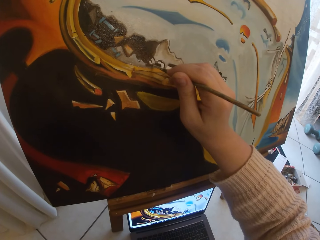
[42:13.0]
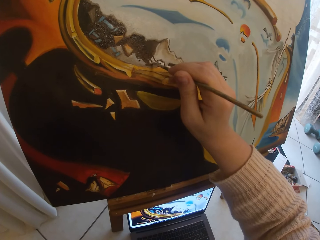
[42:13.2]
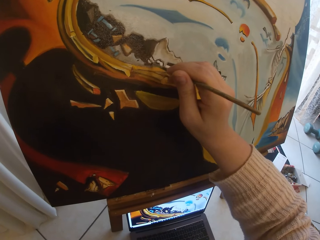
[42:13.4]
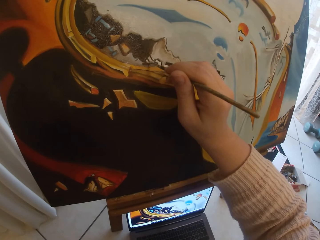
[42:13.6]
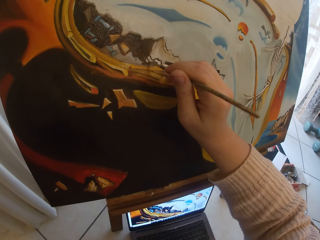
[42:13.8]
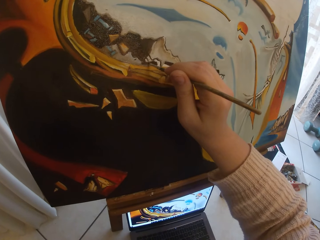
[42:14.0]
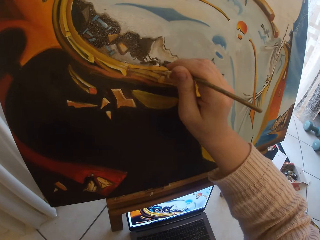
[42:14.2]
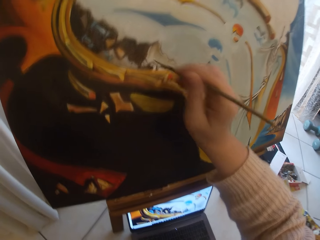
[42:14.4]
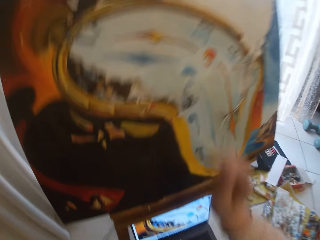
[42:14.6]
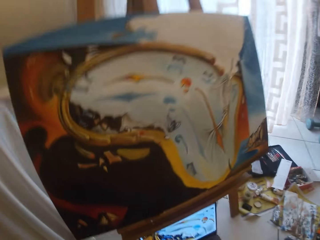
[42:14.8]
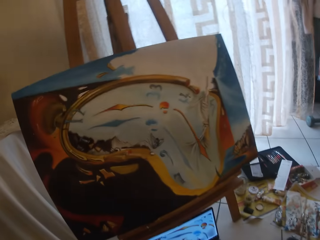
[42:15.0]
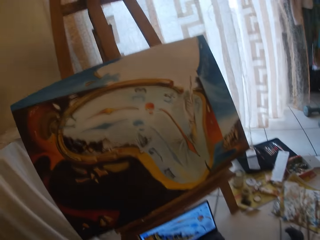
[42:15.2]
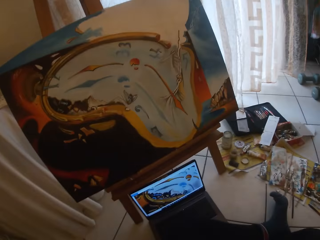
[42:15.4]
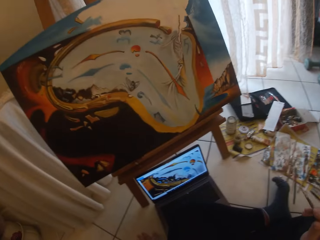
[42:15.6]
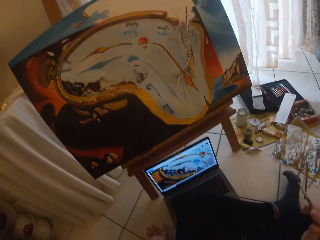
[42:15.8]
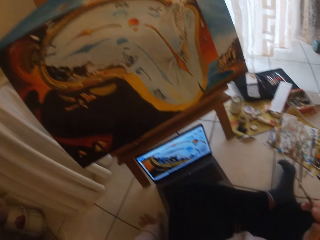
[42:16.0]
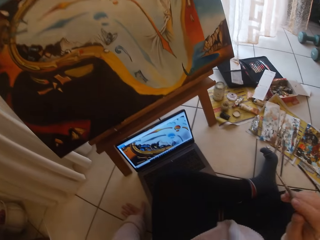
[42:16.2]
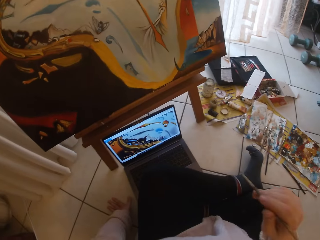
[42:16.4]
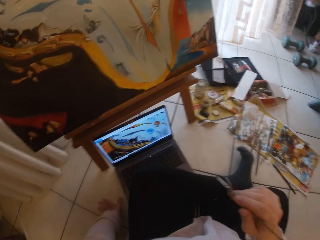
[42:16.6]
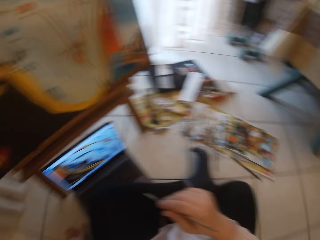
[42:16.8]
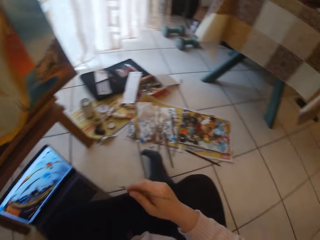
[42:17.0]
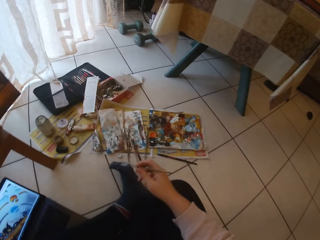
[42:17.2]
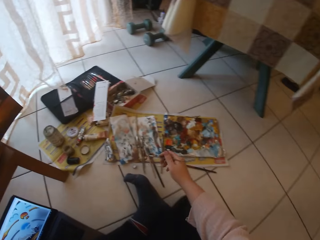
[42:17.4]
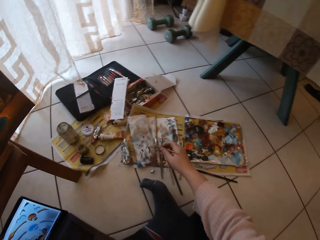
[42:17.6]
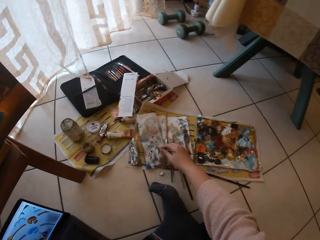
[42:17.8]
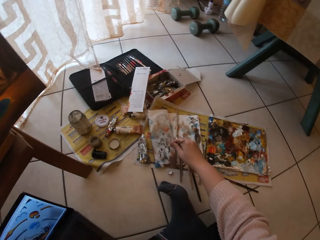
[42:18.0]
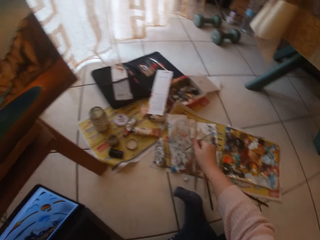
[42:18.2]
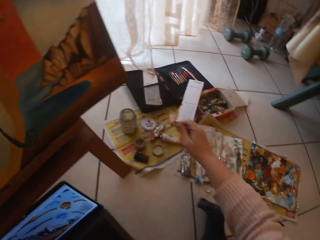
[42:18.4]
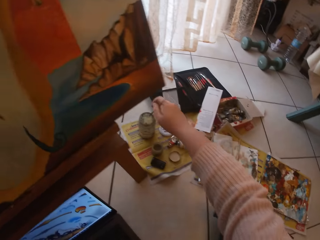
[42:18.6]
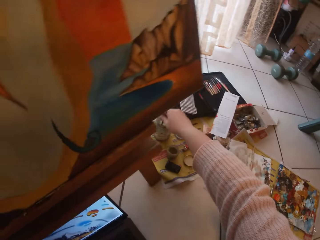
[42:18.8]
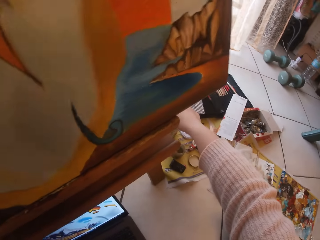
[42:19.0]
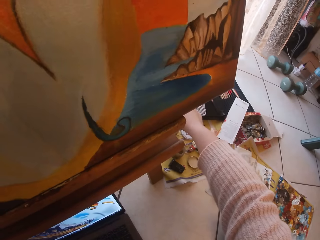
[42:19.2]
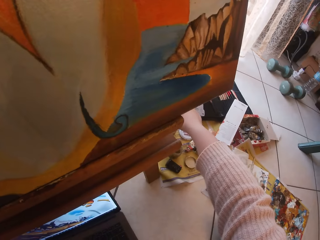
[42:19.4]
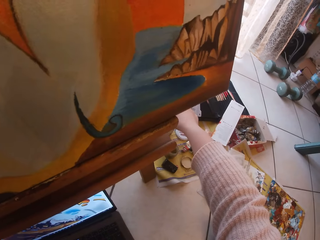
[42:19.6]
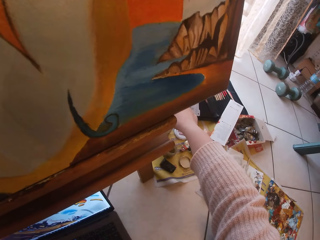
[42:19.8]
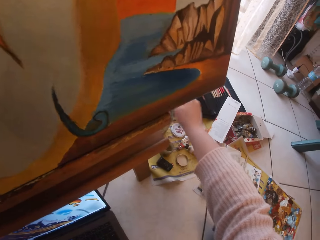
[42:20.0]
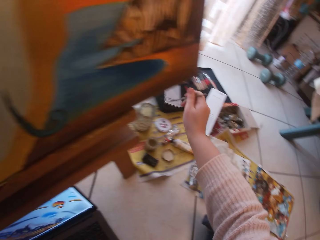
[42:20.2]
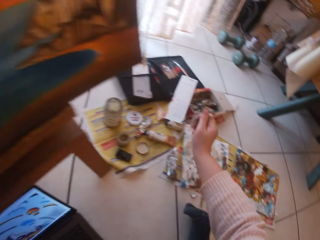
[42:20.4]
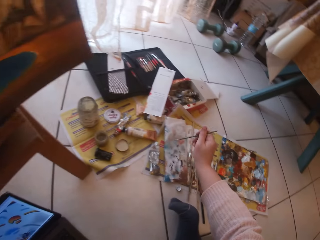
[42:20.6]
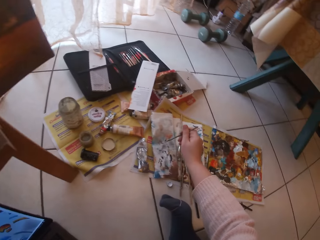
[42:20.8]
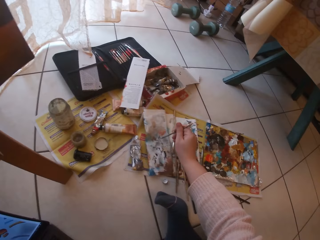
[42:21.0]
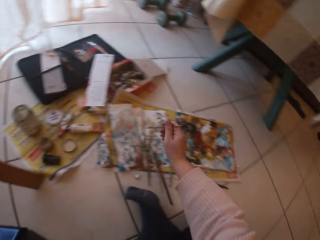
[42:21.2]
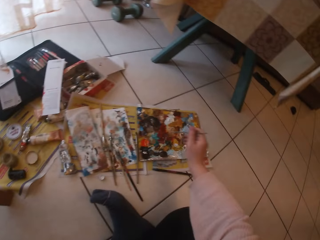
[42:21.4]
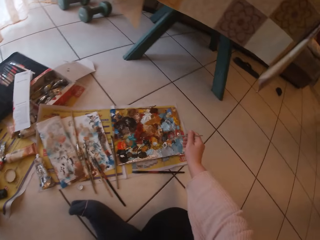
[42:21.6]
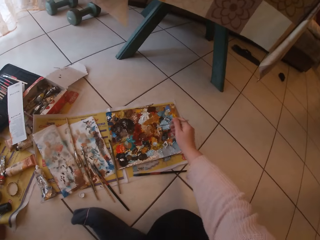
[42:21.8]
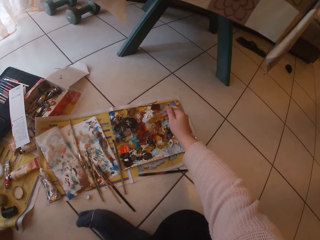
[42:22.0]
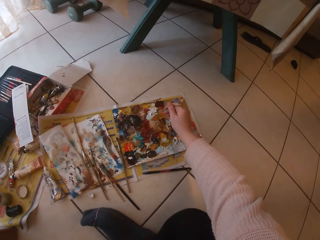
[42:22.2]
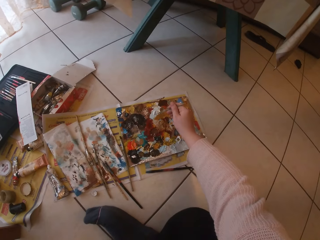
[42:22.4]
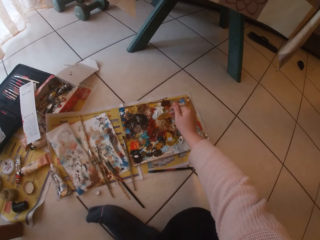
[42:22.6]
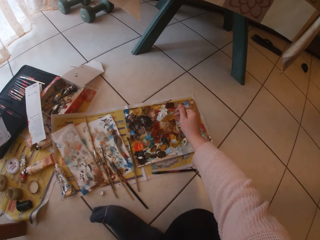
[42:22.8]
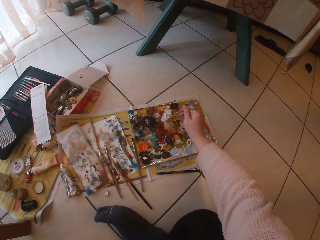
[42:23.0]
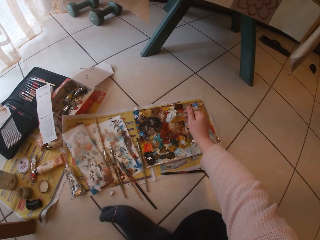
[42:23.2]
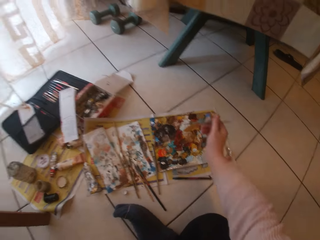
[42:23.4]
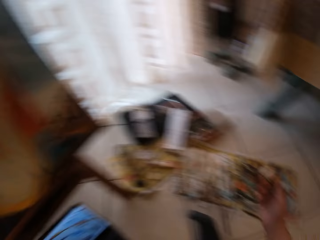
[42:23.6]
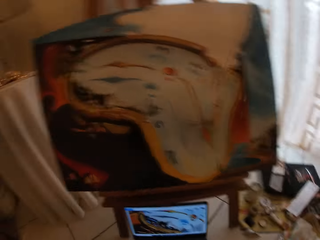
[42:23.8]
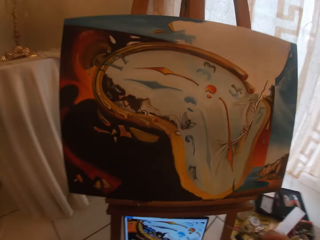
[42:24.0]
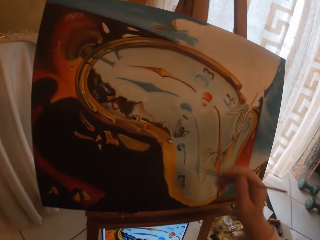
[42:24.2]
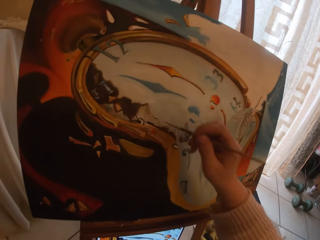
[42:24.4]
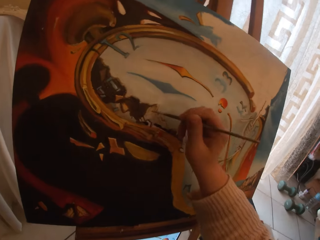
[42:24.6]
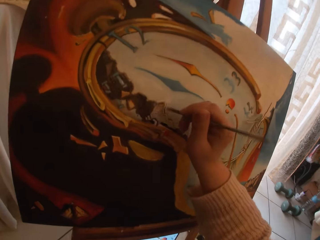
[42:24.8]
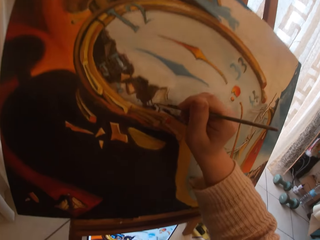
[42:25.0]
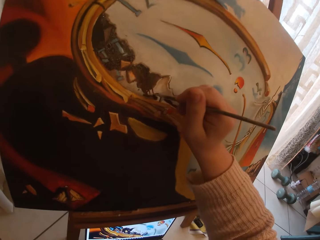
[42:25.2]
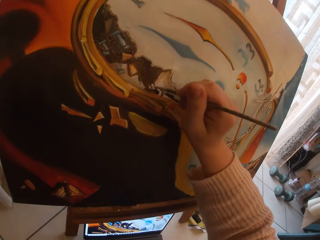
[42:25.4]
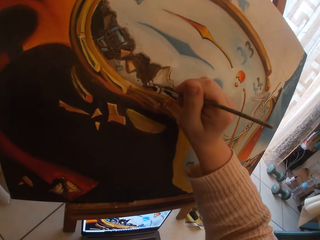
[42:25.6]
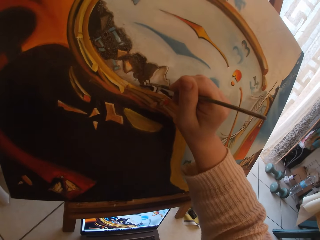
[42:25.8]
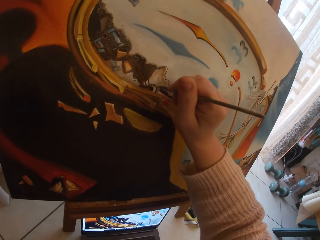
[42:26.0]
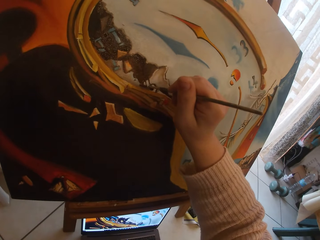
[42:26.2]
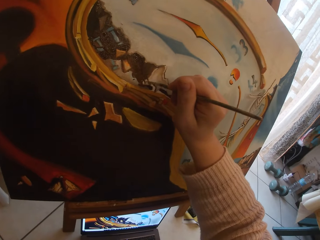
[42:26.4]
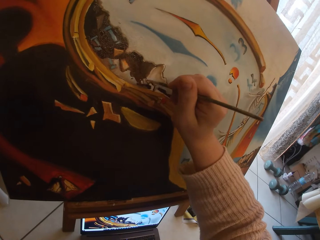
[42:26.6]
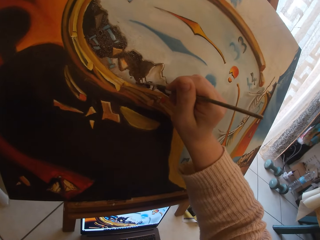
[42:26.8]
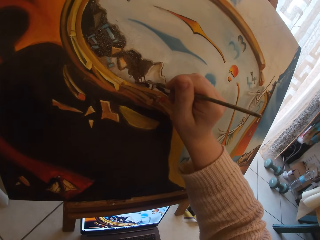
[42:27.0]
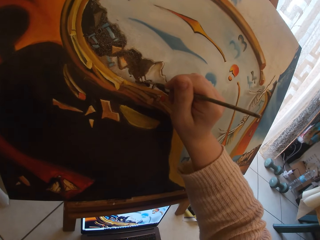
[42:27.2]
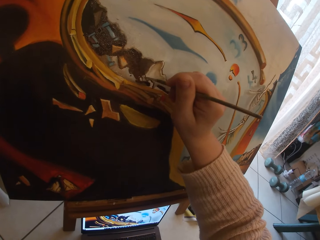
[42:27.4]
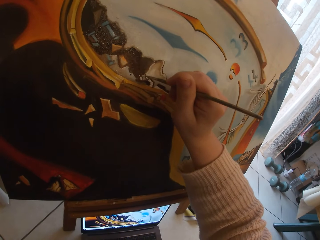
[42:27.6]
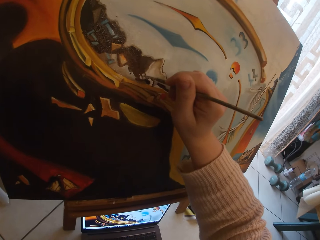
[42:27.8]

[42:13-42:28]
The camera wearer pauses painting. They dab the paintbrush on the paper on the floor and rinse the paintbrush in water inside a container. They dab the paintbrush on the paper on the floor. They touch paint on the paper paint palette with the paintbrush. They paint the canvas board.

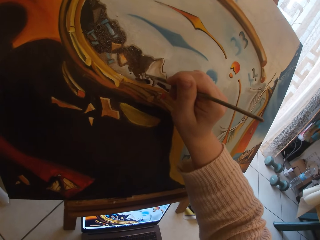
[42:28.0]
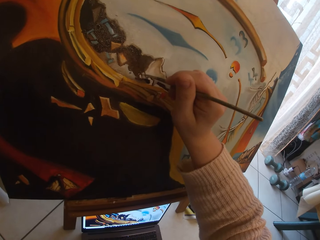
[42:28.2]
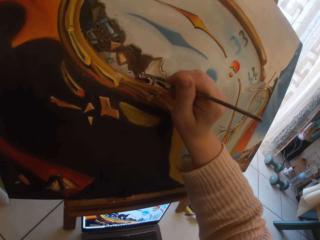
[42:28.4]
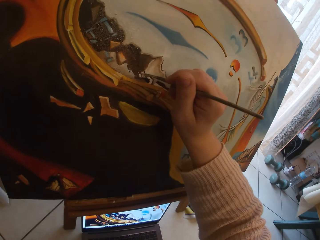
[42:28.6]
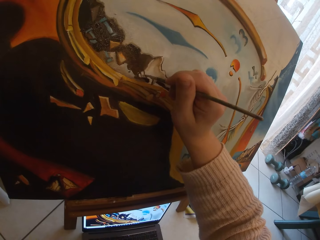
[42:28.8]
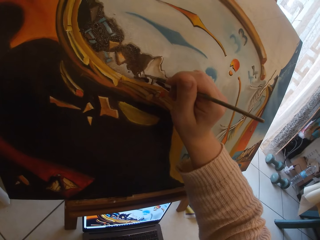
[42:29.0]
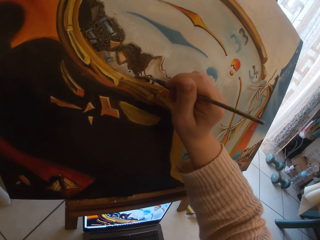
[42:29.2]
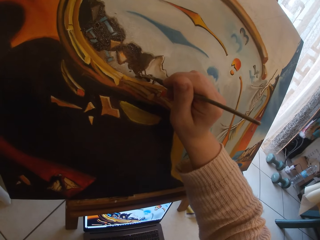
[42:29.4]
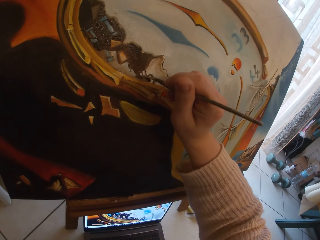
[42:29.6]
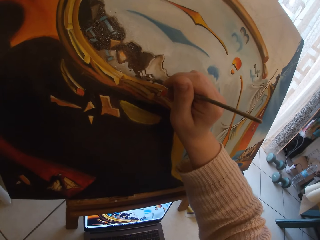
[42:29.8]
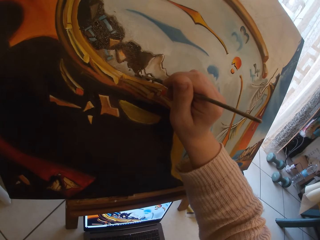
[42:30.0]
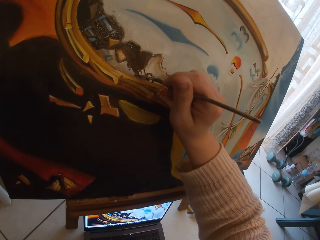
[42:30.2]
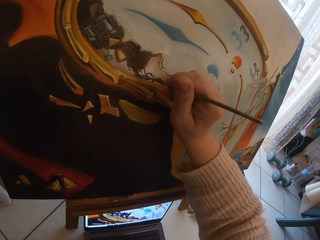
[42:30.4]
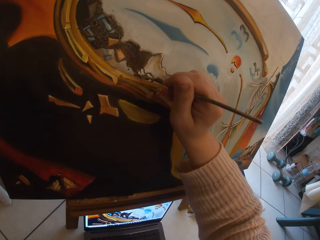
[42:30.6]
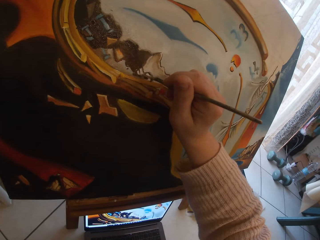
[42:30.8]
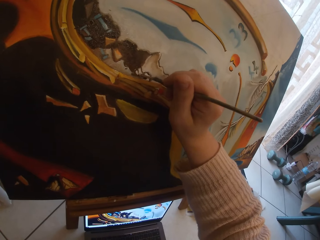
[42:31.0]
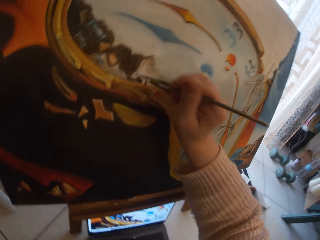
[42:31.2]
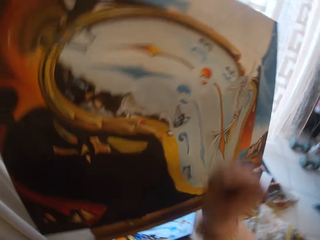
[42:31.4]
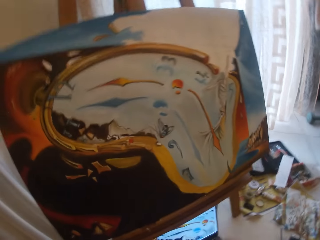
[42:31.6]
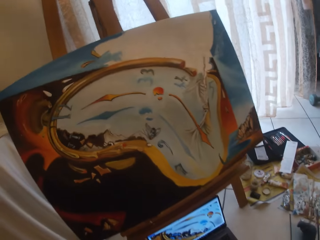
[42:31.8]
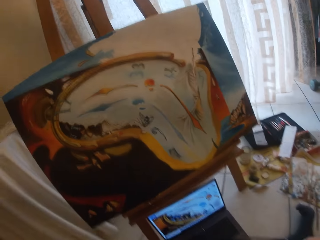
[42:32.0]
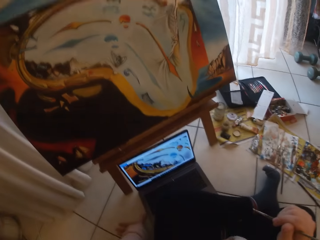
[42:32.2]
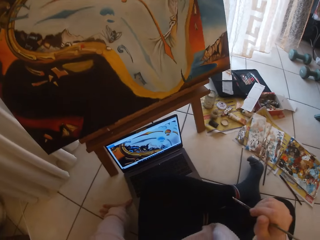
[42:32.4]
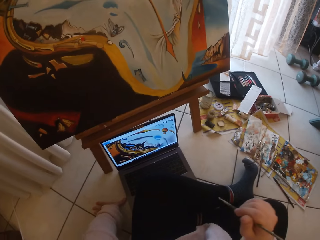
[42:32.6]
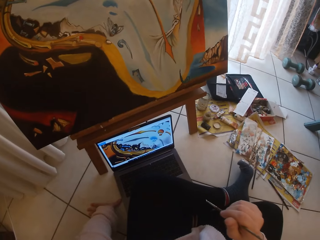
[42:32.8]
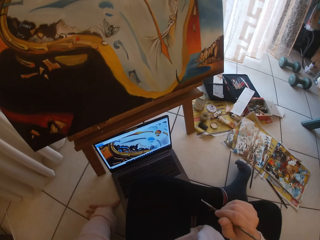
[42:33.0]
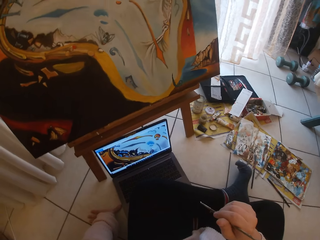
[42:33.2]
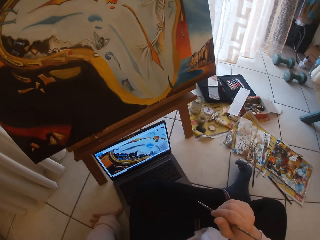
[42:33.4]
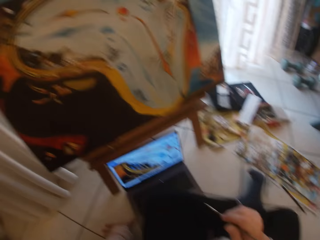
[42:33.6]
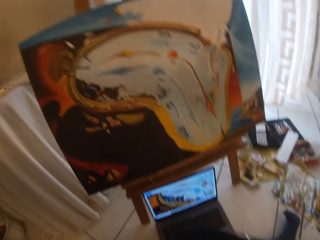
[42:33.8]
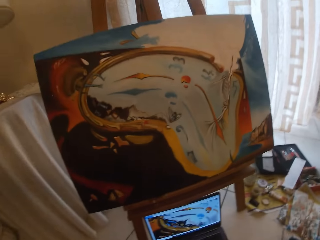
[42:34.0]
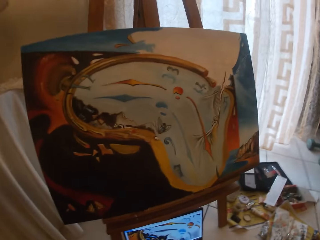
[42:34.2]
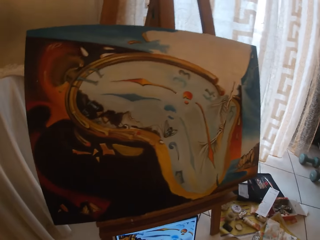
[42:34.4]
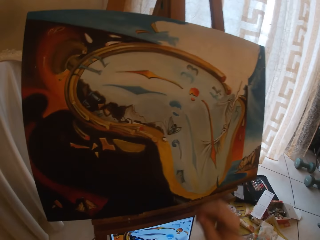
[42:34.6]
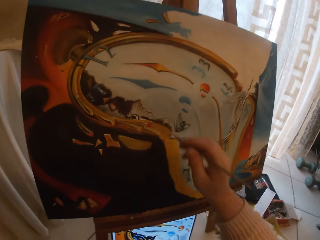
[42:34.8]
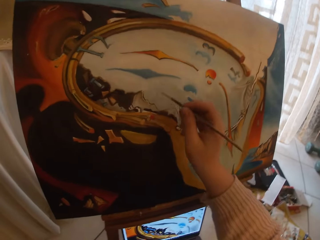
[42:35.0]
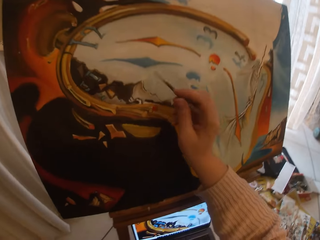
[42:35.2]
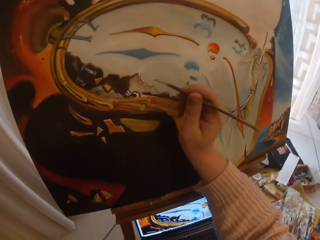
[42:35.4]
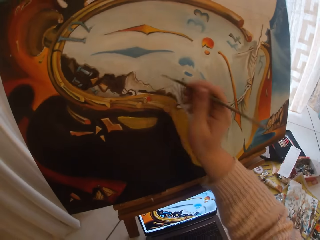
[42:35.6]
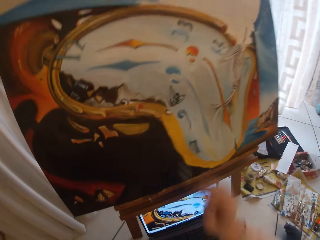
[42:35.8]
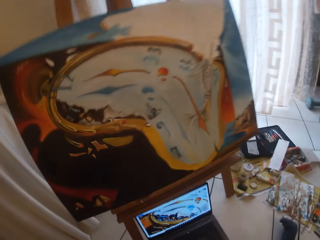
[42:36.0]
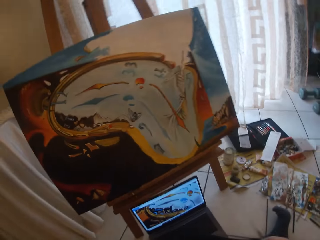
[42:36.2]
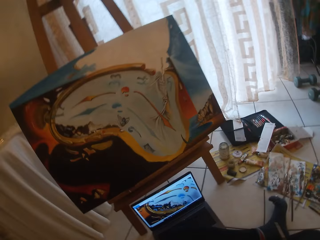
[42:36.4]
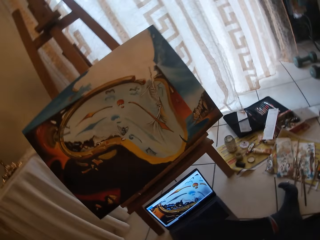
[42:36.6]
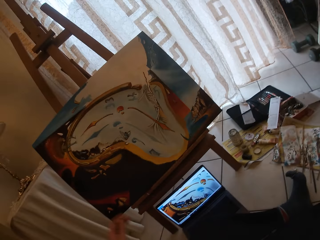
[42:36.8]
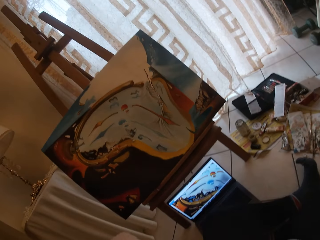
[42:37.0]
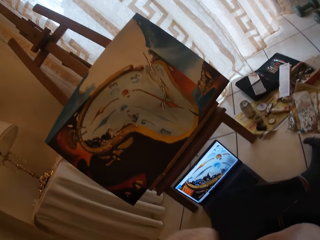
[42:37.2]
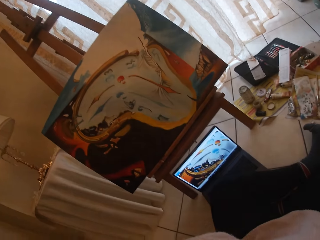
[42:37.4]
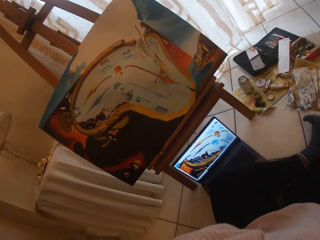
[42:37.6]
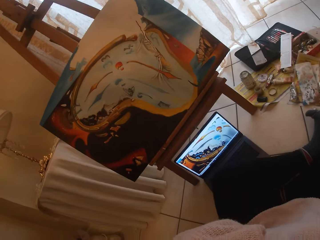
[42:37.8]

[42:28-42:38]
The camera wearer stops painting the canvas board. They resume painting the board. They pause painting the board.
